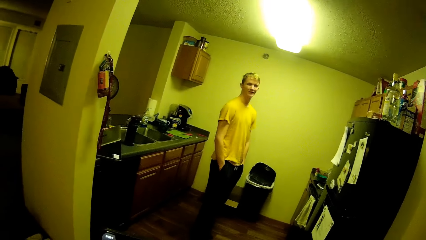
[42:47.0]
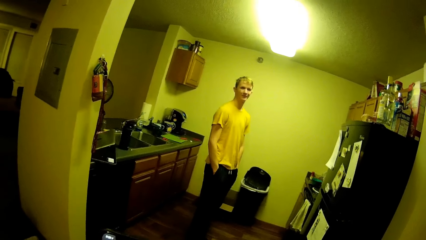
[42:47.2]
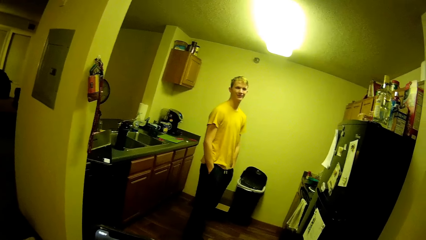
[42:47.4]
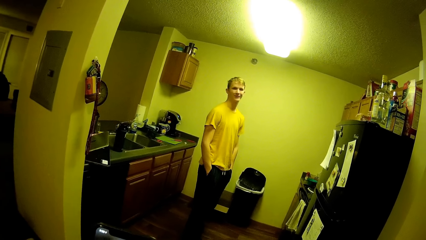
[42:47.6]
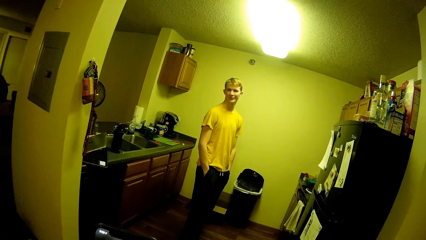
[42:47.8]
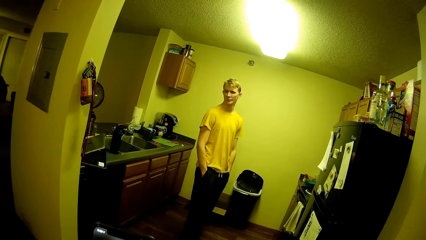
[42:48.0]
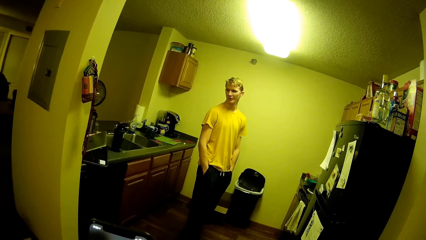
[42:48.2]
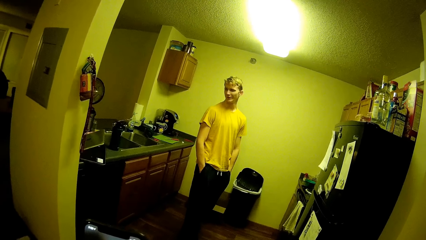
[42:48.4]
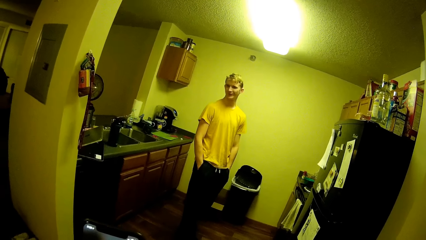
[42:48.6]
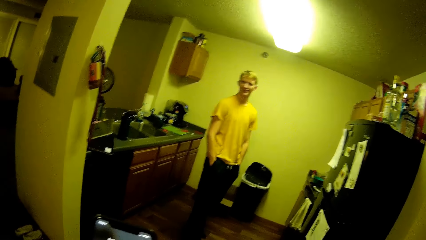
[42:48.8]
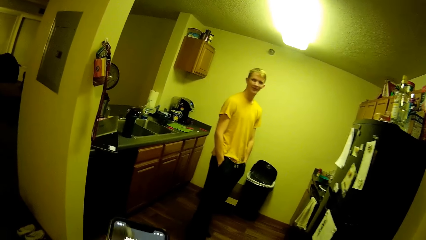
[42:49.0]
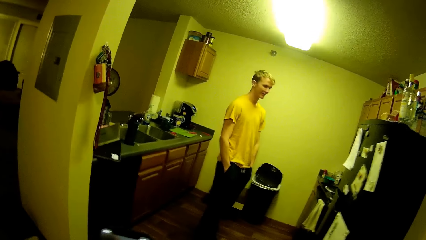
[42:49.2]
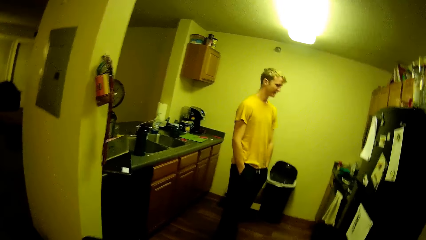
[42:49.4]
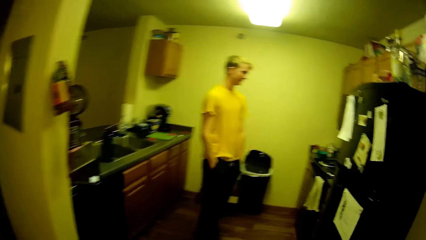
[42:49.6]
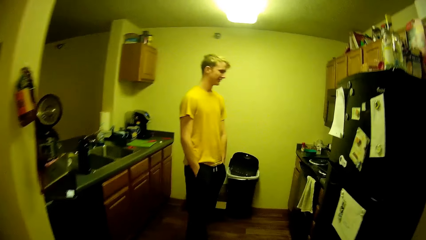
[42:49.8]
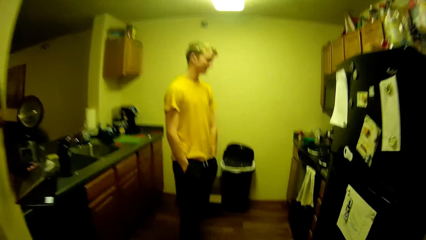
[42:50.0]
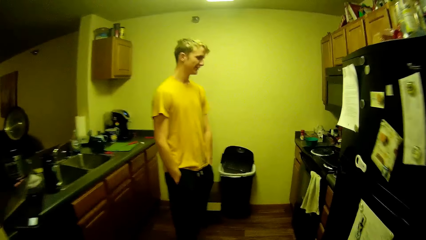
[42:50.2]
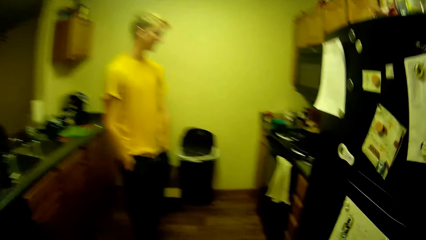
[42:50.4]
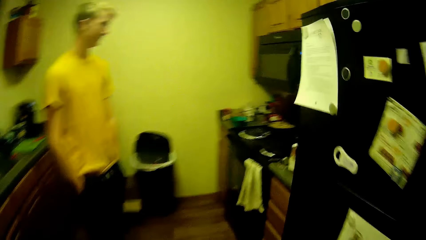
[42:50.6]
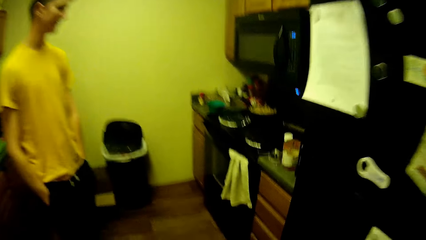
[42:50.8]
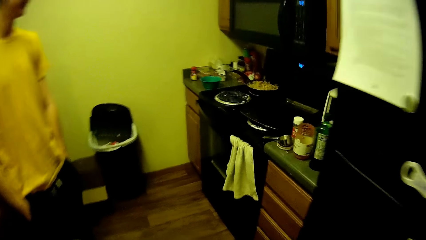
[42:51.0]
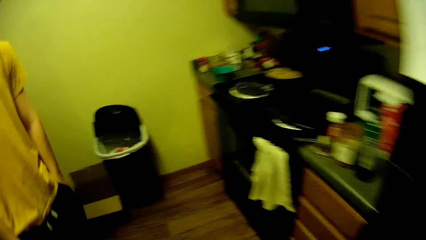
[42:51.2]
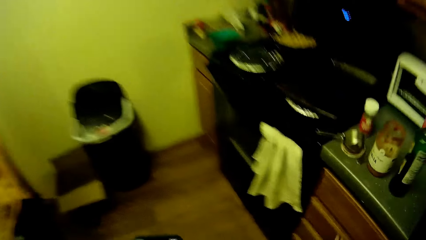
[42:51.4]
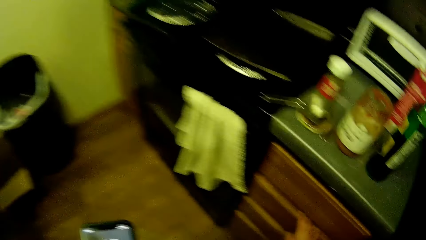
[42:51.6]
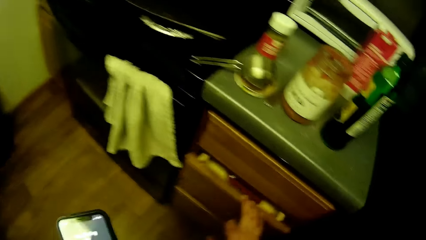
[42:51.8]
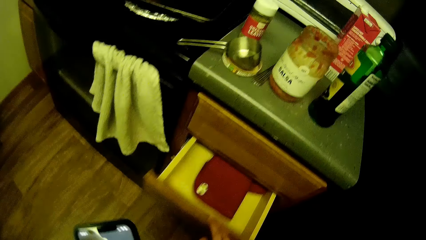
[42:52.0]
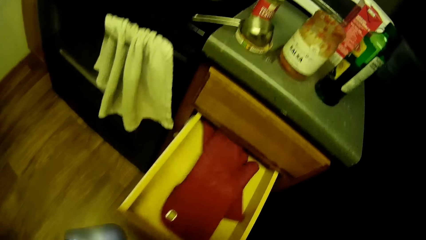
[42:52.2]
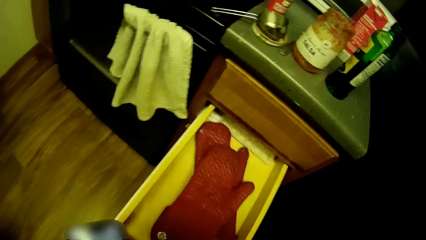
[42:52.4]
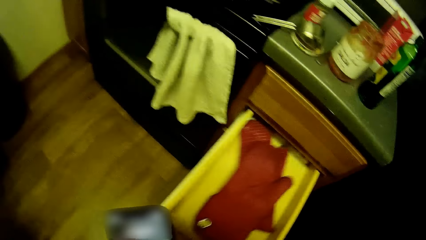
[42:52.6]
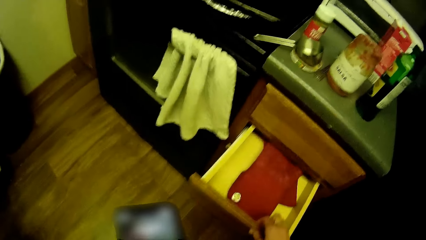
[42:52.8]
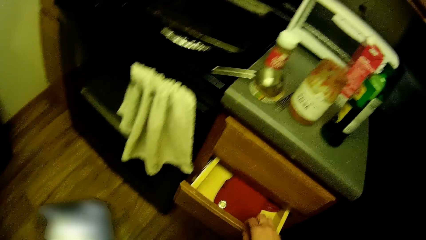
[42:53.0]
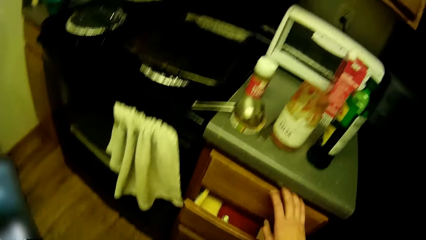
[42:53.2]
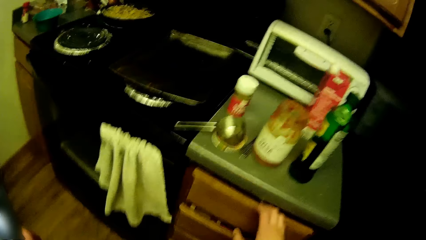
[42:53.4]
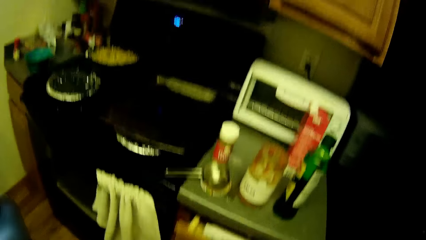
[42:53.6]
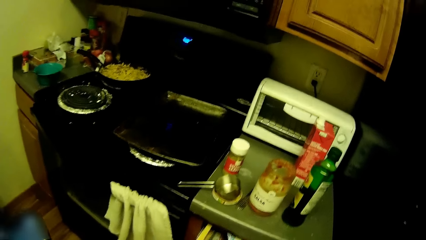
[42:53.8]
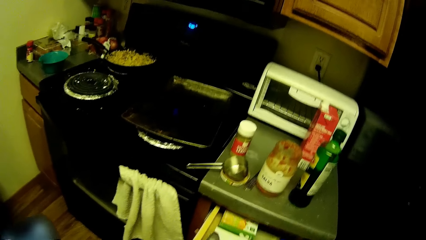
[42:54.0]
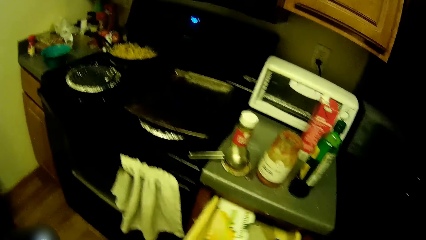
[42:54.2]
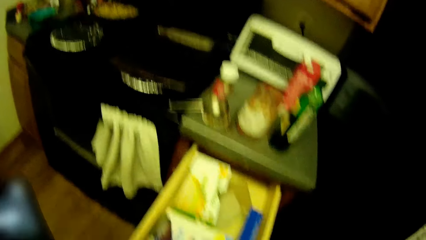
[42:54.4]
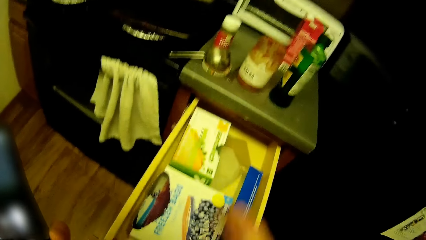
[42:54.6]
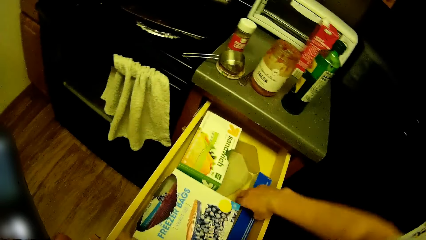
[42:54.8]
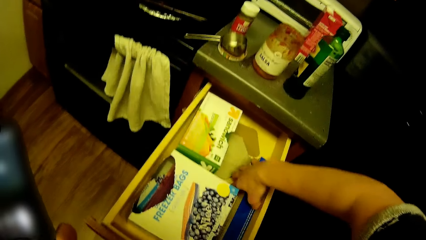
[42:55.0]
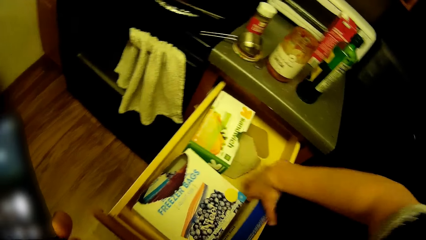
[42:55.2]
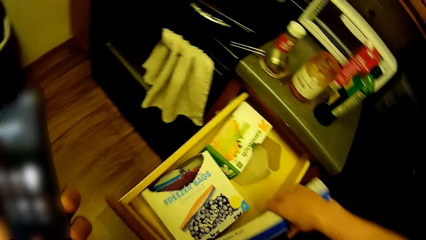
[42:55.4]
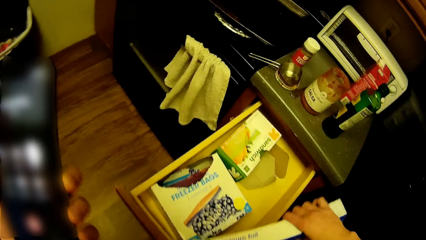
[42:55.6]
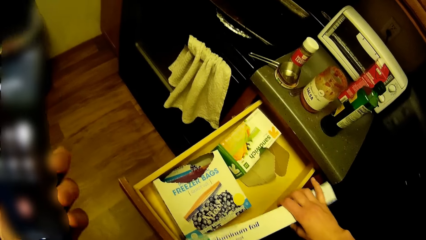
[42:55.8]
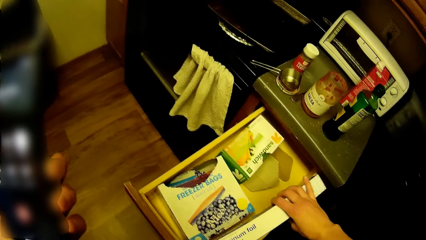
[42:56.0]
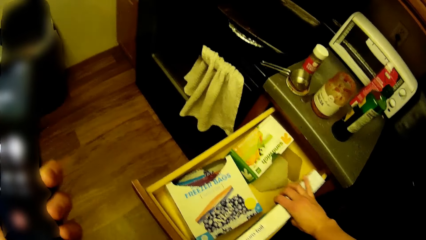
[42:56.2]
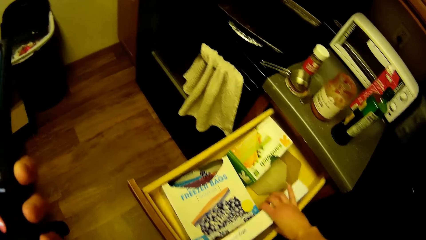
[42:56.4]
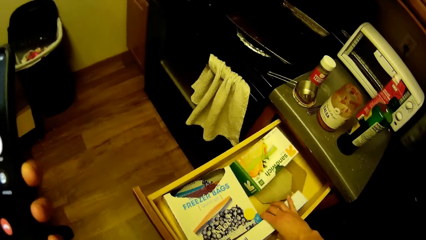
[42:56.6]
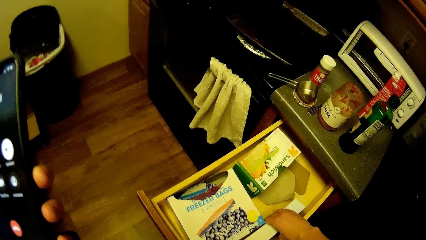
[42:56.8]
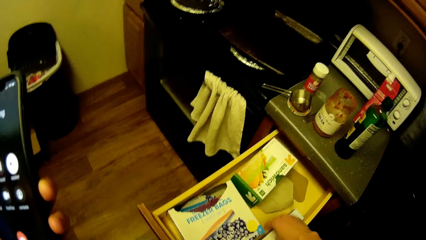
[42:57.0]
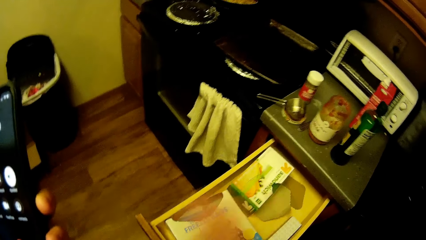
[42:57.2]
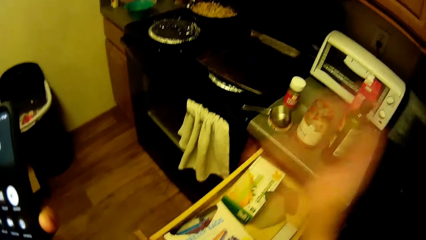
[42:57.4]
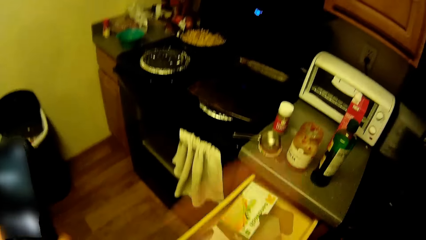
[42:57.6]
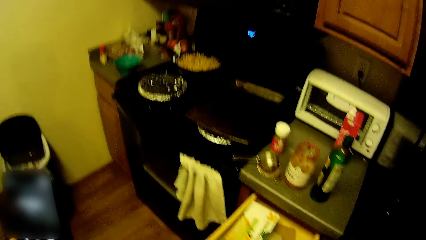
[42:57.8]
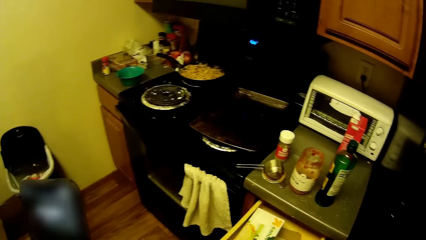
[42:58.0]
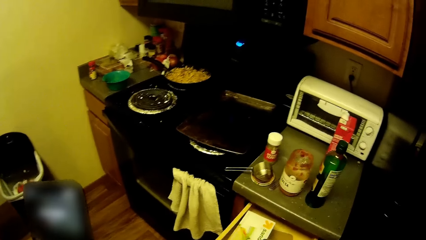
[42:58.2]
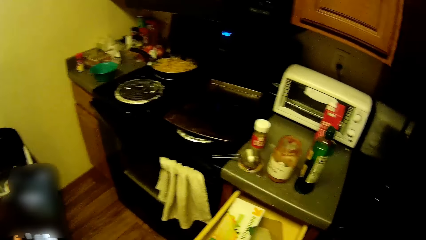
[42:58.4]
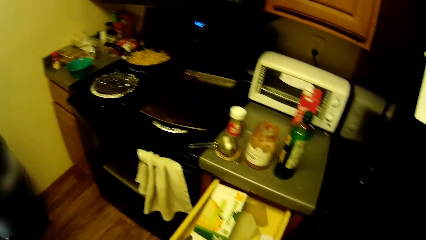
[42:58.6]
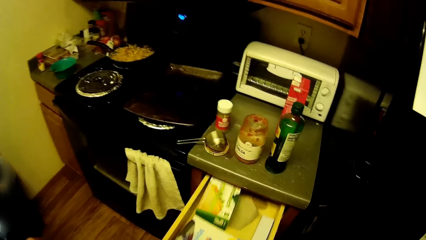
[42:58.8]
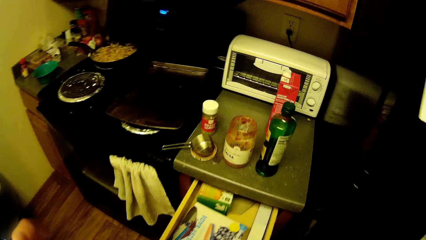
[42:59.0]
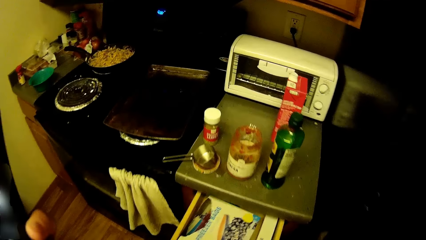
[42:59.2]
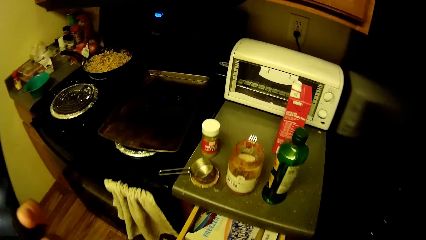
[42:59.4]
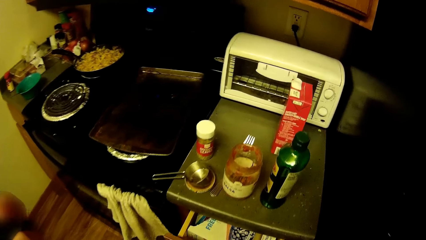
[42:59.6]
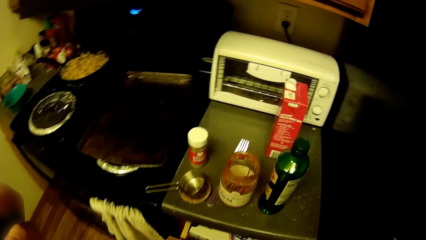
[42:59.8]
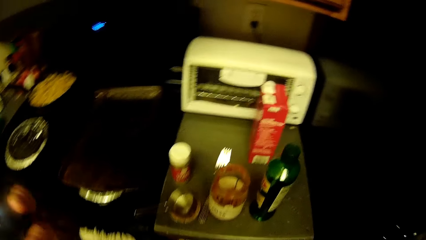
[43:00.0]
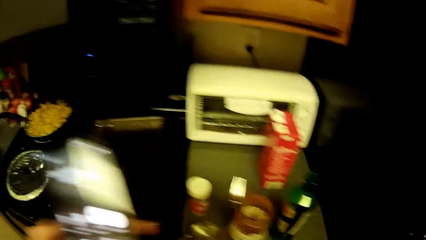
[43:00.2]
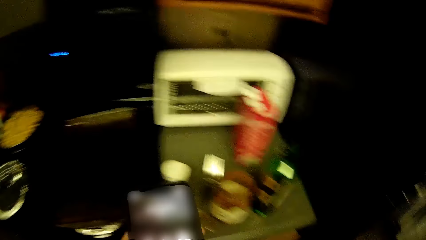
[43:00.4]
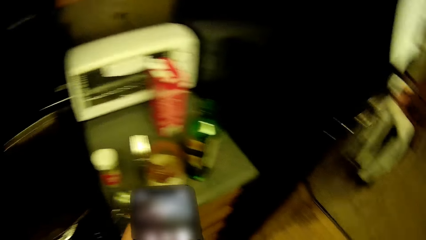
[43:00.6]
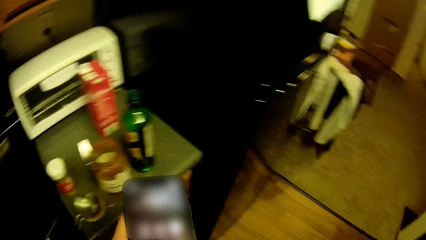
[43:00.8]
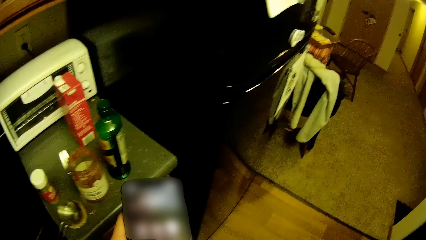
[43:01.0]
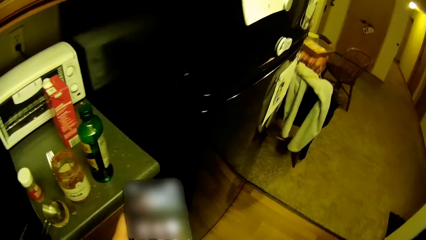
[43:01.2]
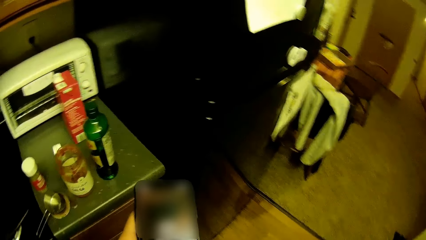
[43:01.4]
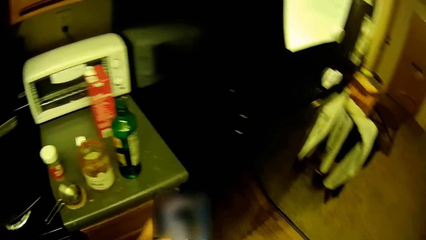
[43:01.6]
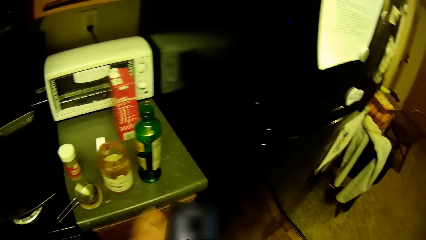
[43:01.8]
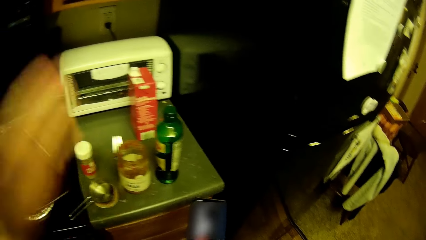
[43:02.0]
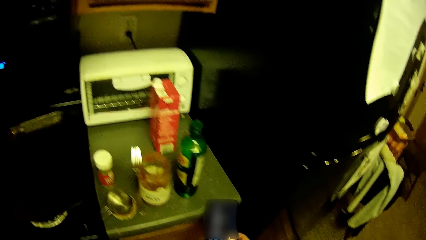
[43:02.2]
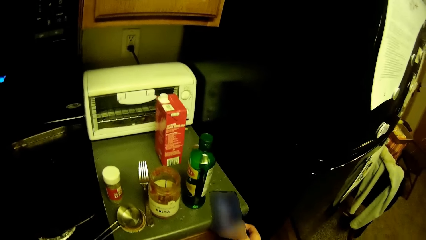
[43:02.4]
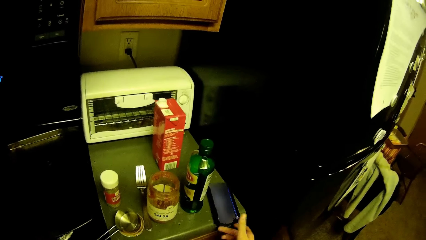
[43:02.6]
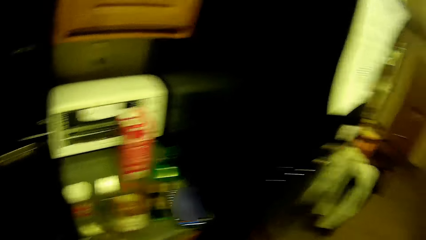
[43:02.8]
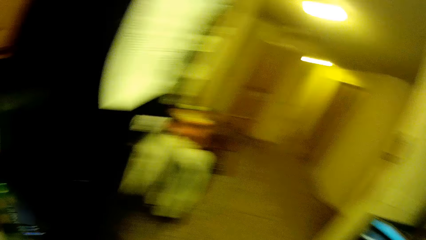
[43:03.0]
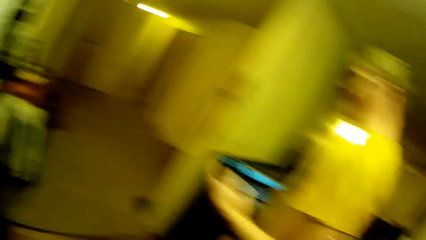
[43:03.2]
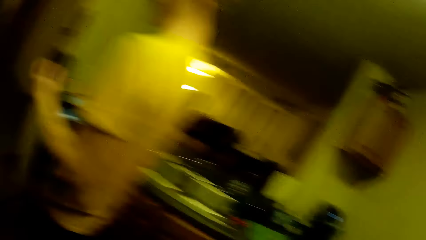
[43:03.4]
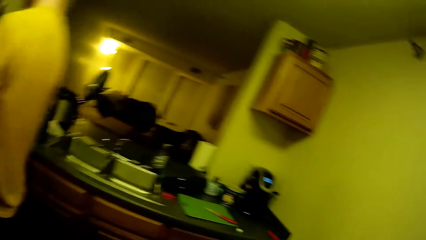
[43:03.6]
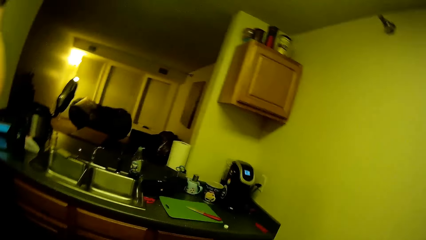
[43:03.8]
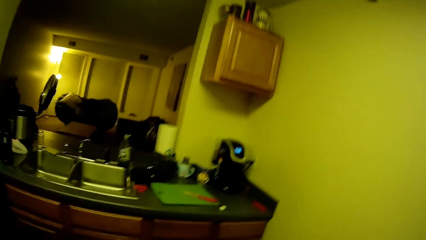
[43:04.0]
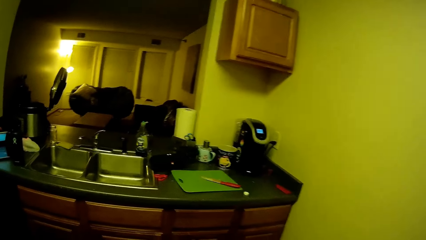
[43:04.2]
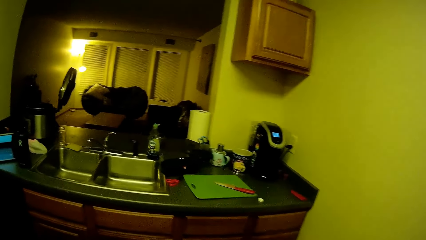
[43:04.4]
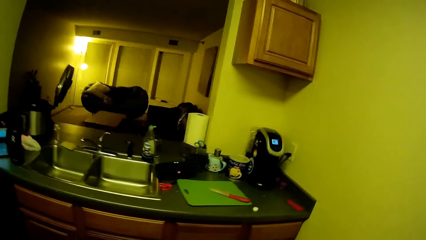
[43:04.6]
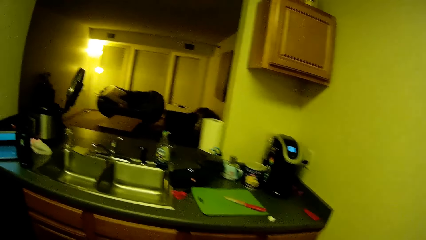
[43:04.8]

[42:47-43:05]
The camera wearer walks around the room. He opens a drawer in the kitchen. He closes the drawer. He opens another drawer in the kitchen. He adjusts a foil paper pack in the drawer. He holds something. He waves his hand. He looks at the phone. He closes the drawer. He scrolls the phone. He drops his phone on the kitchen slab. He looks around the kitchen.
